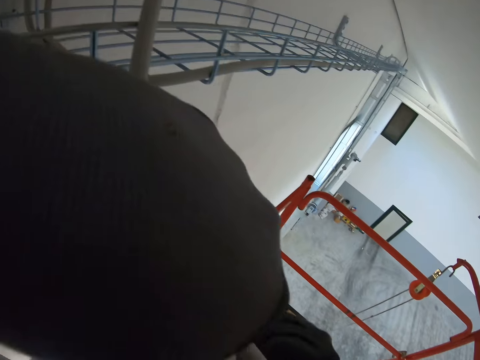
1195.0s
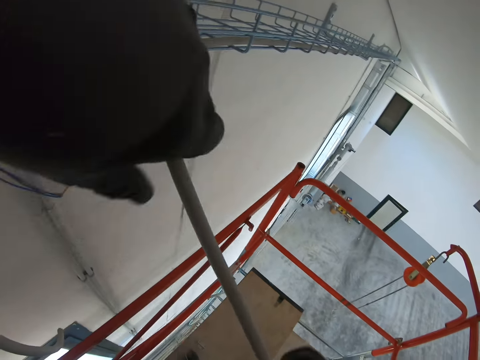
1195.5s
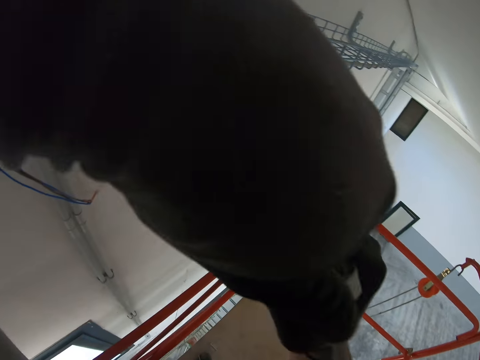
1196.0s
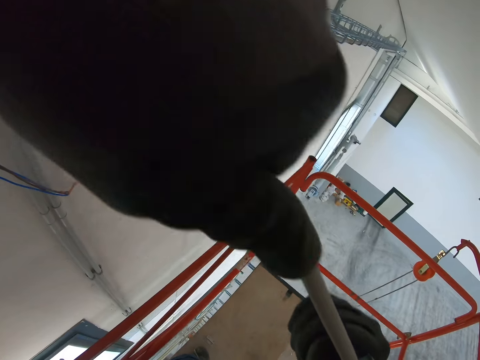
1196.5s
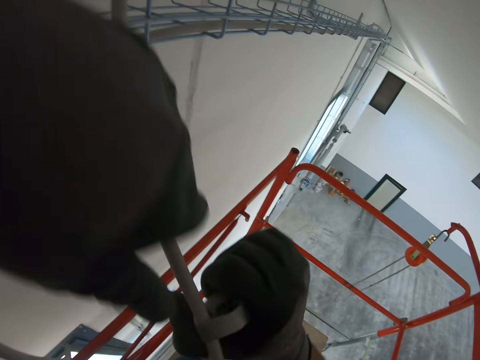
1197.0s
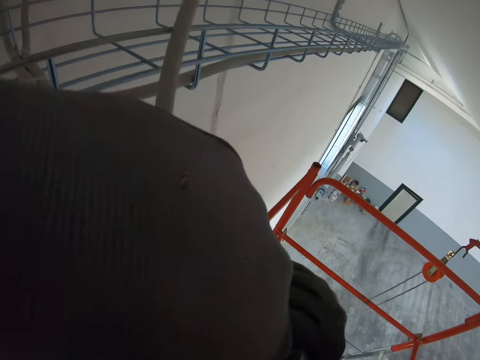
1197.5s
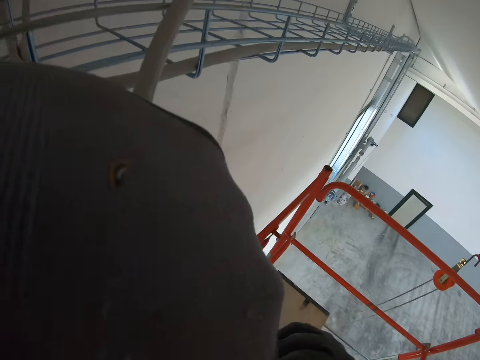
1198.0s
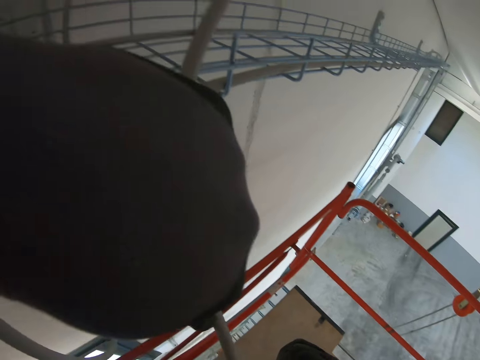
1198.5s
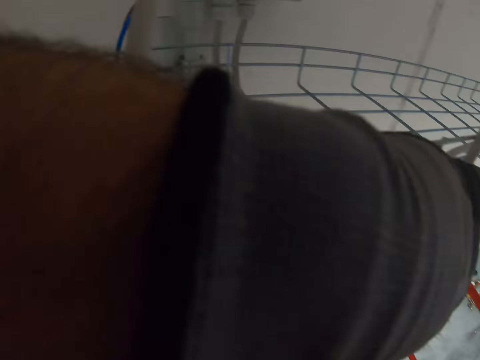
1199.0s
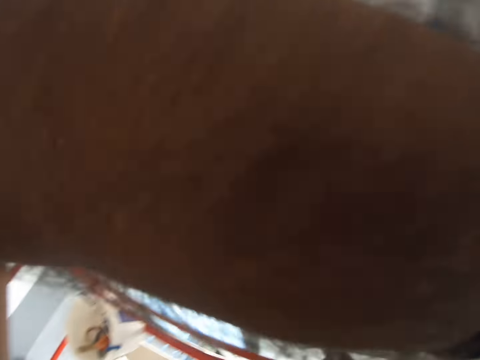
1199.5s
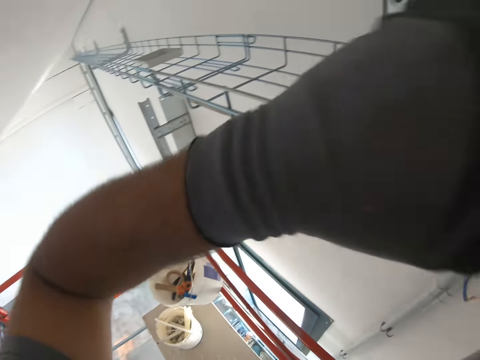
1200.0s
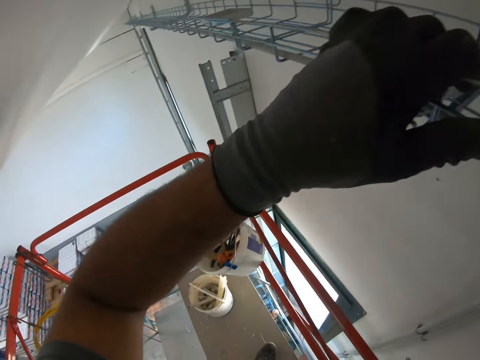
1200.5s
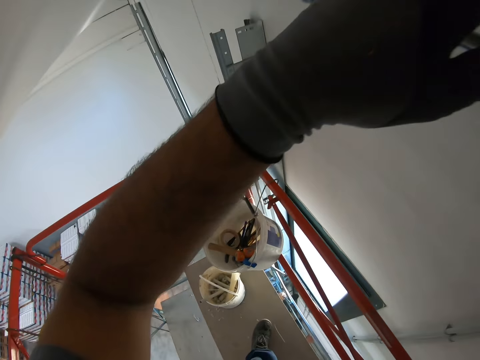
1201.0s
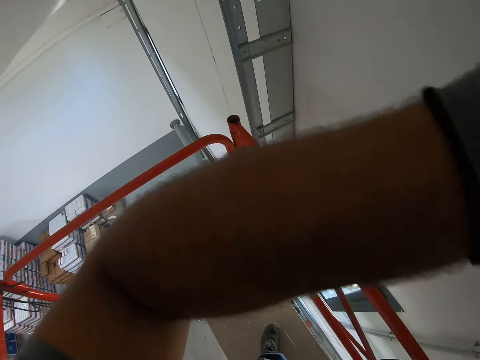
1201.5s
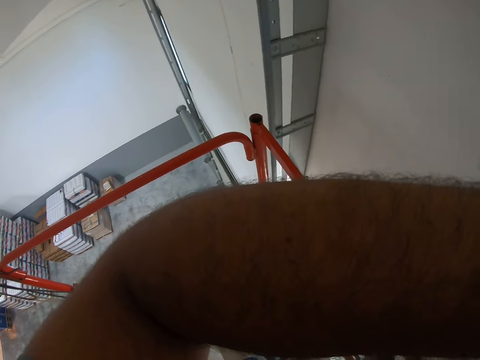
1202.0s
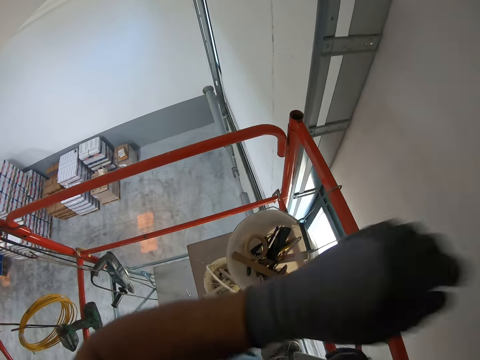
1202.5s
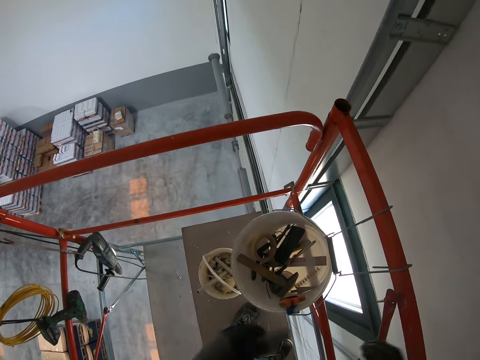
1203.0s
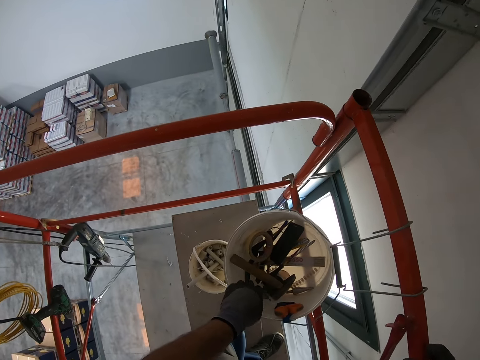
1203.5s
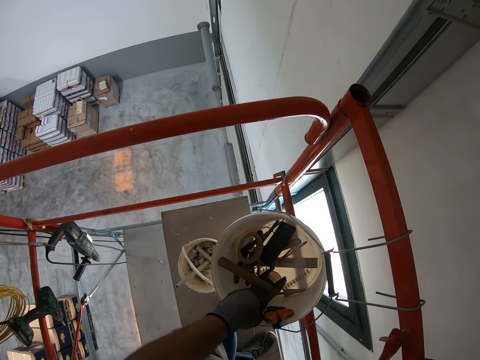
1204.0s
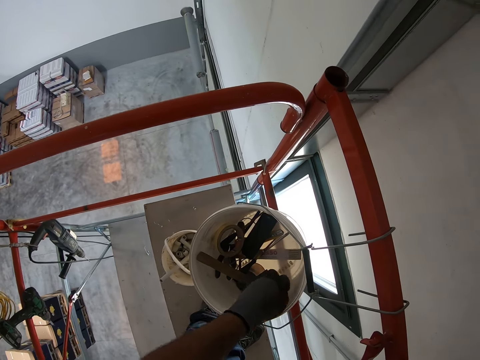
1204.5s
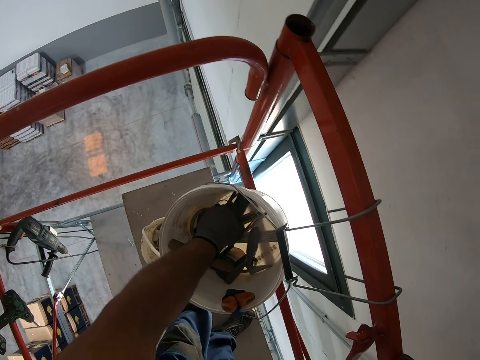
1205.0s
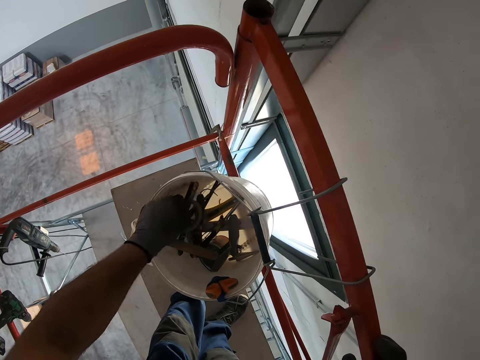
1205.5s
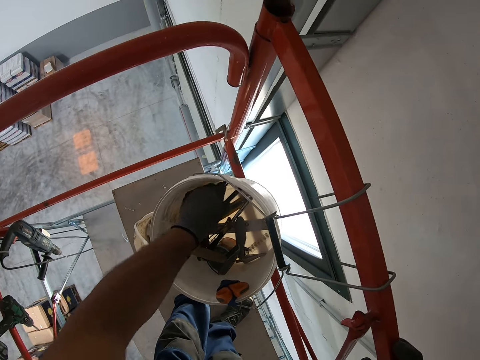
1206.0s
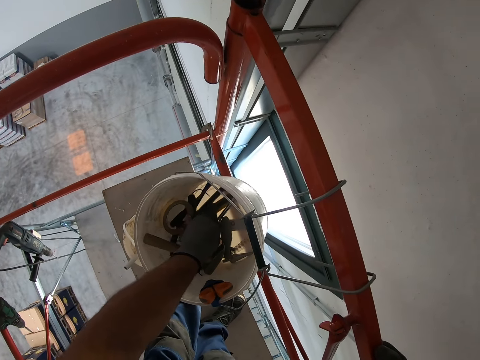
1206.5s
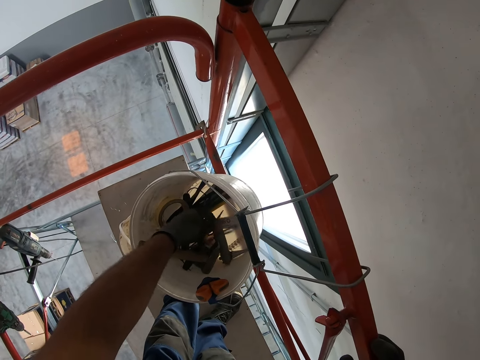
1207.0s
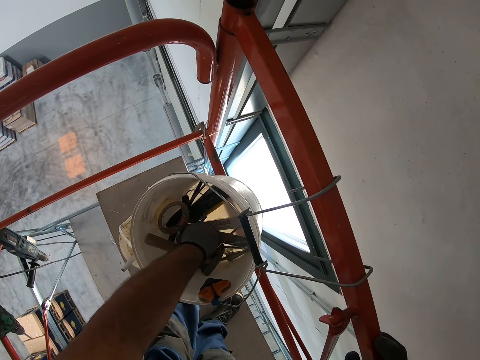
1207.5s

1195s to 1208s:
The camera wearer puts the pliers on a bucket. They pick up a terminal block.

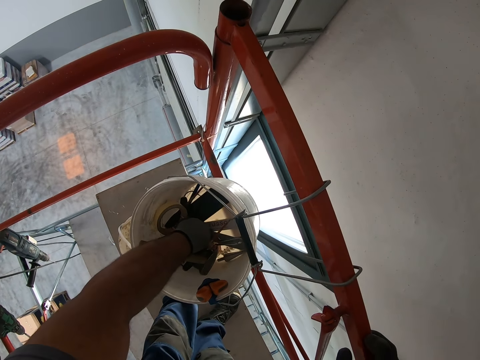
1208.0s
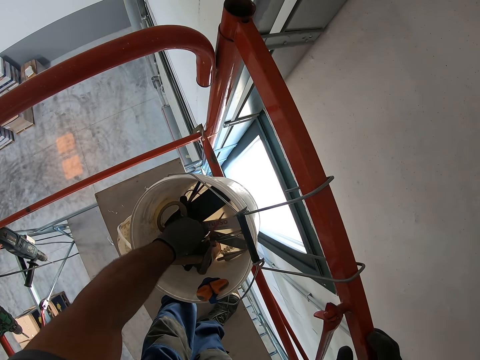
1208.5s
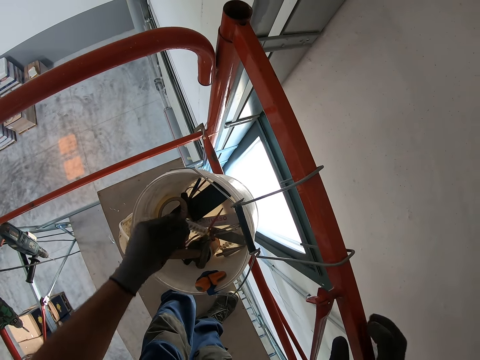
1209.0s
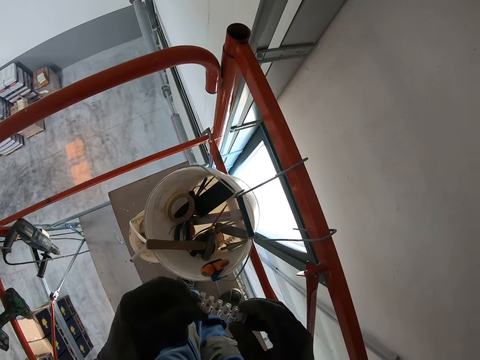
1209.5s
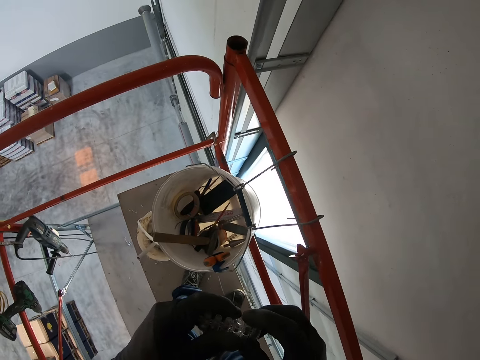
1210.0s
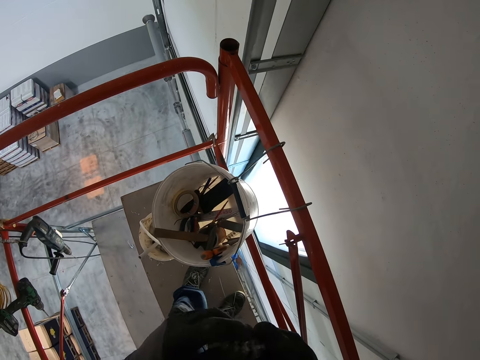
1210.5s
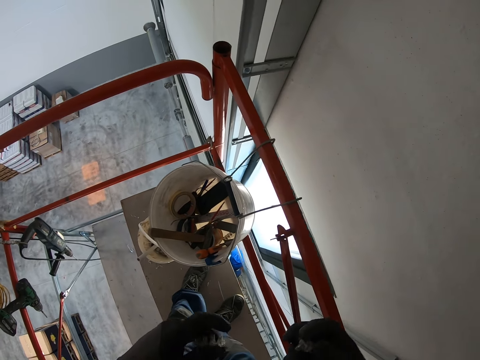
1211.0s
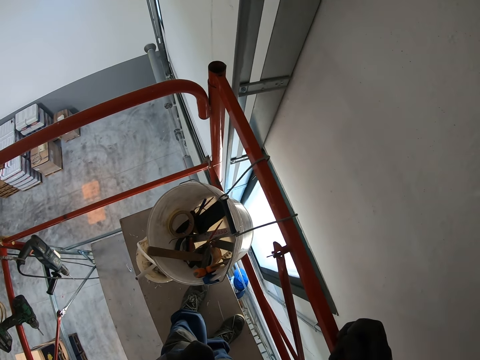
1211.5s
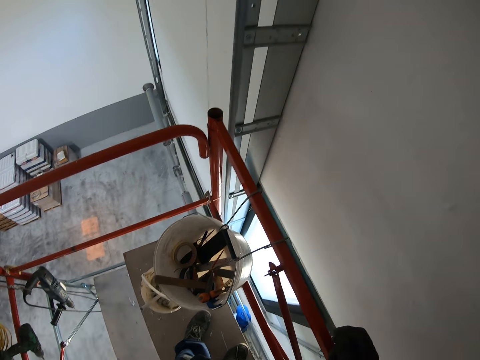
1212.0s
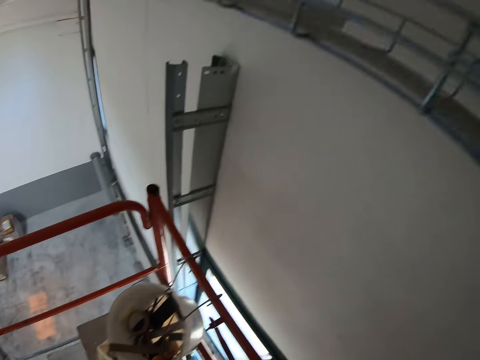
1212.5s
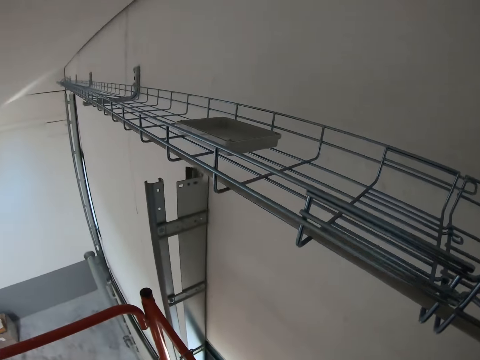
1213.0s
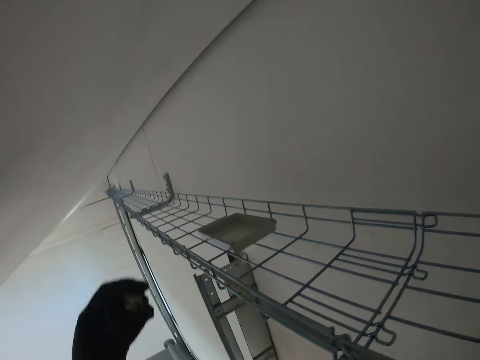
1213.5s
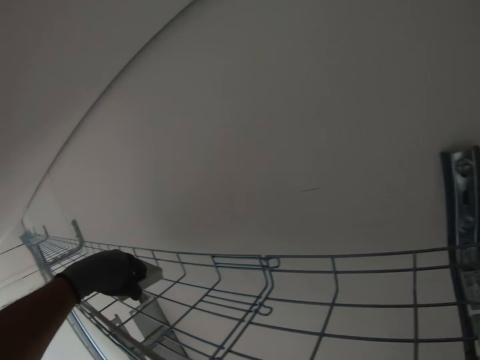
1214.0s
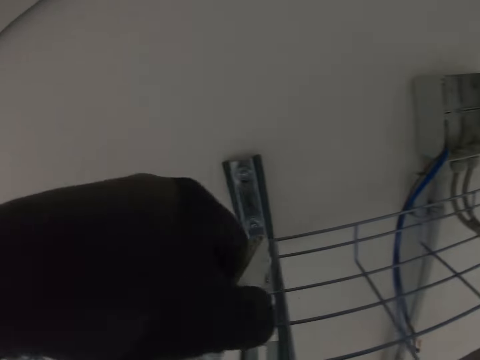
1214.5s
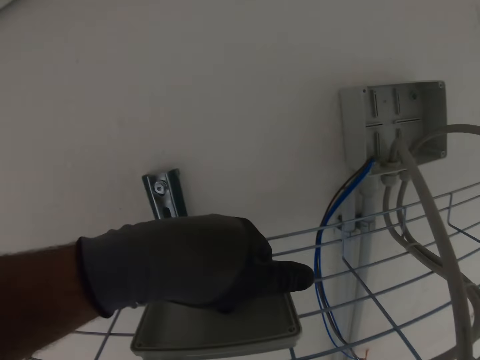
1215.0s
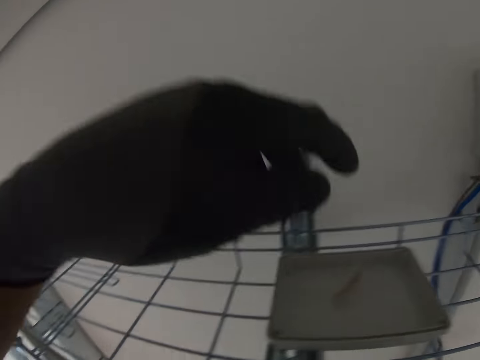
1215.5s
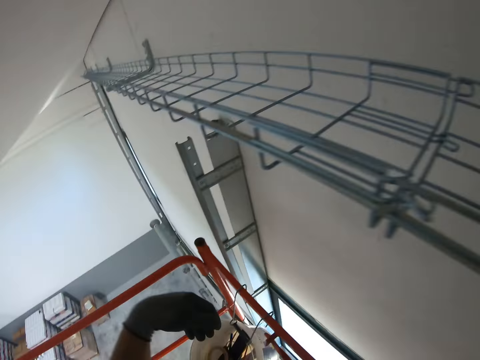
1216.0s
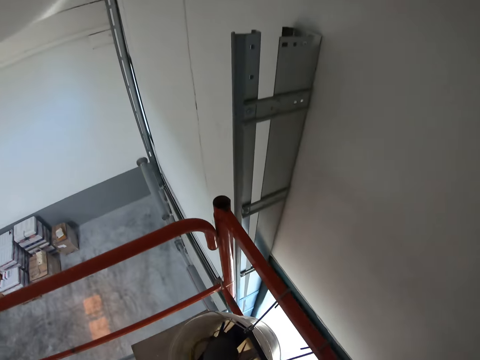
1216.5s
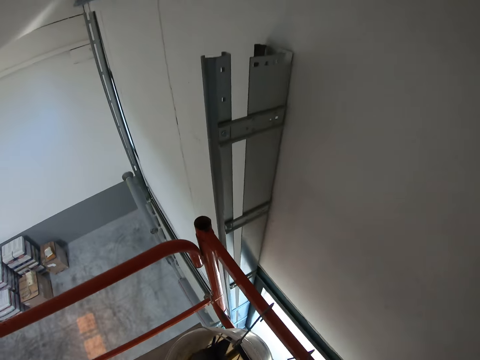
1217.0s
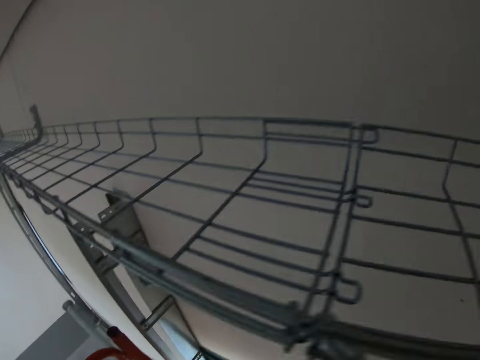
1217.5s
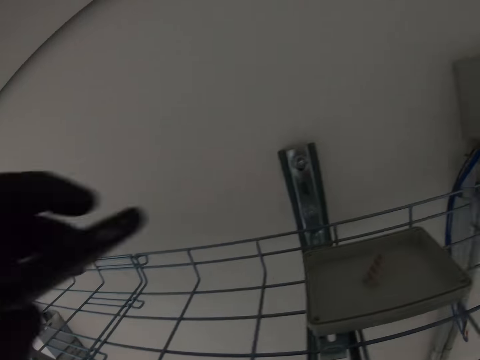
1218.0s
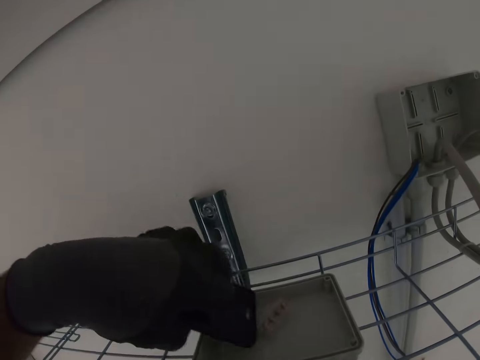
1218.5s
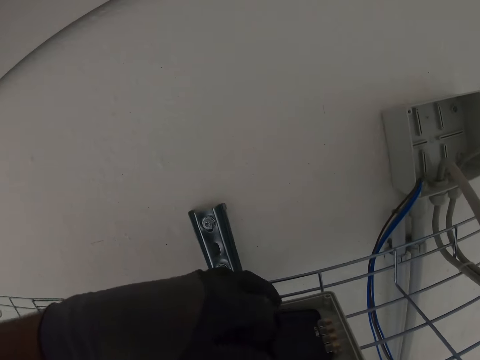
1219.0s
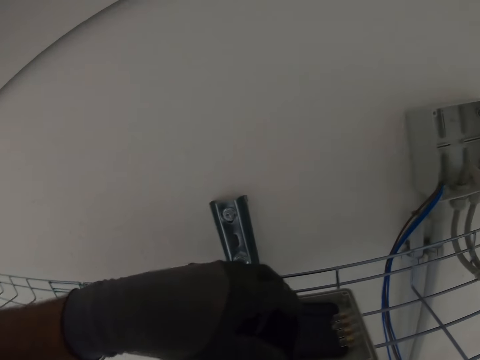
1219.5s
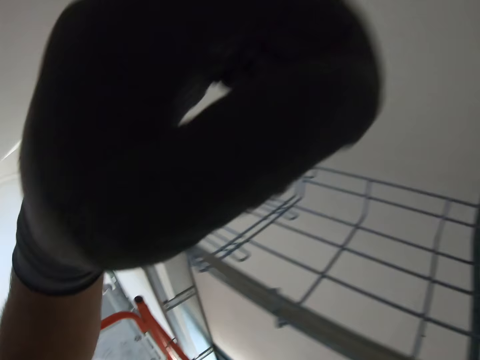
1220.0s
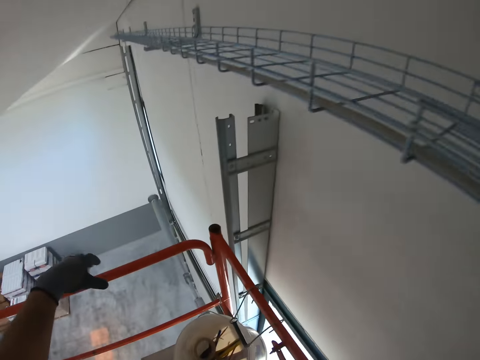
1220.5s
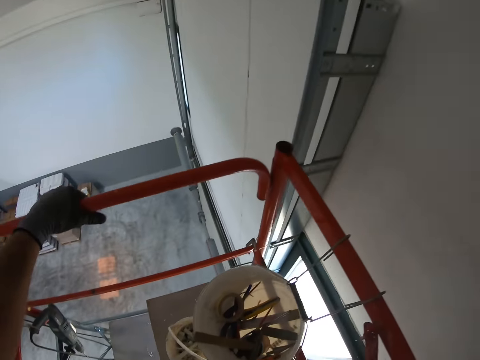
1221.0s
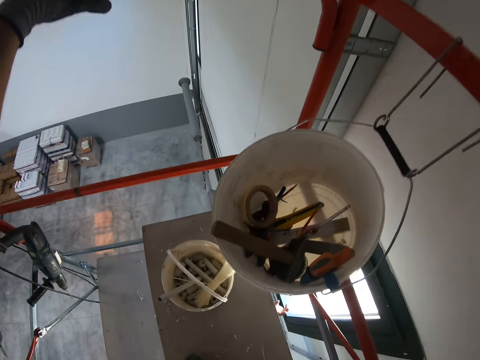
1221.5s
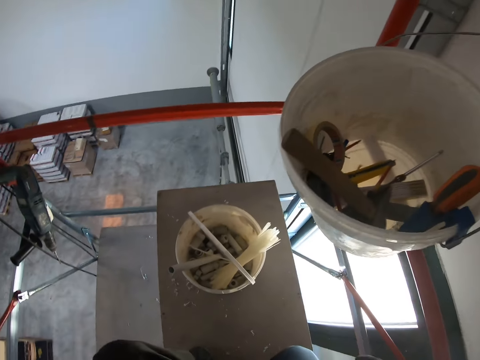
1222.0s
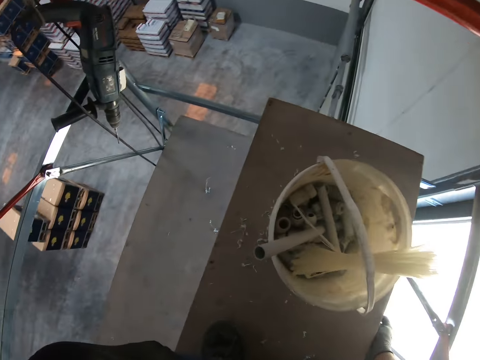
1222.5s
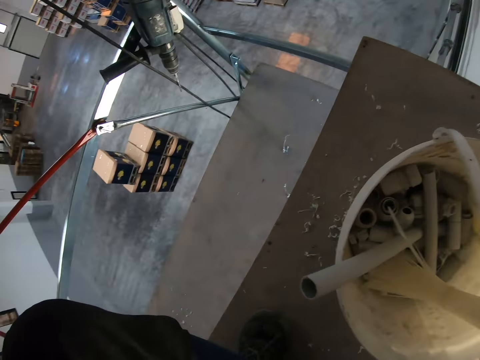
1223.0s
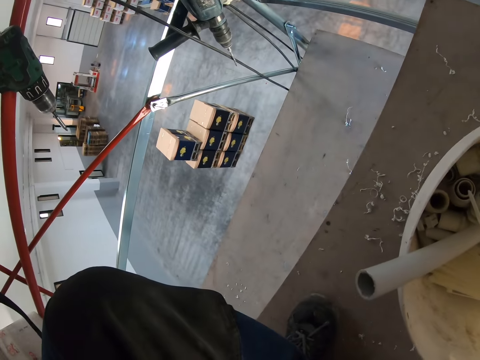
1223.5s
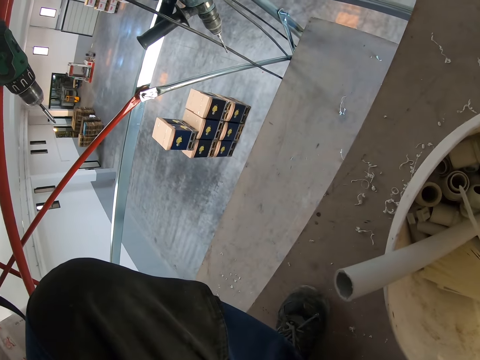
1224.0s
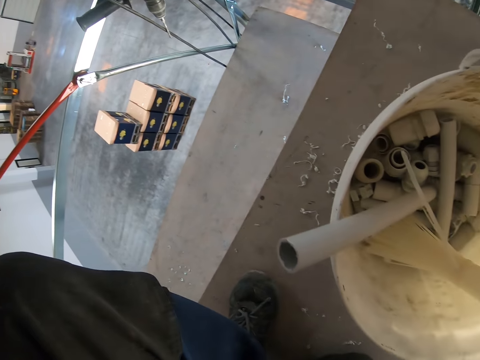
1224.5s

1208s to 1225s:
The camera wearer picks up something from the bucket. They pick up a lead or box. They put the terminal block on the lead. They place a phone on the lead. They look around the building.
